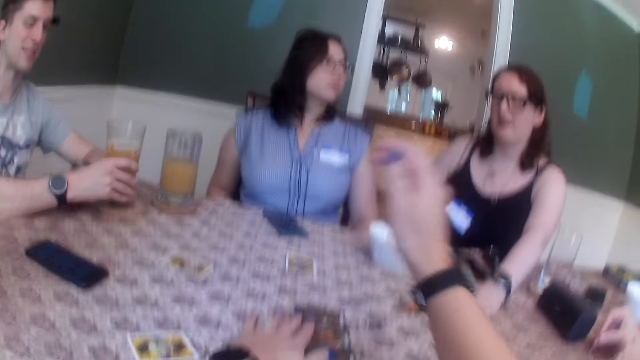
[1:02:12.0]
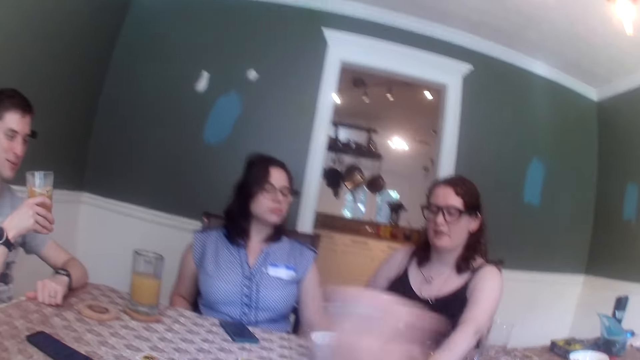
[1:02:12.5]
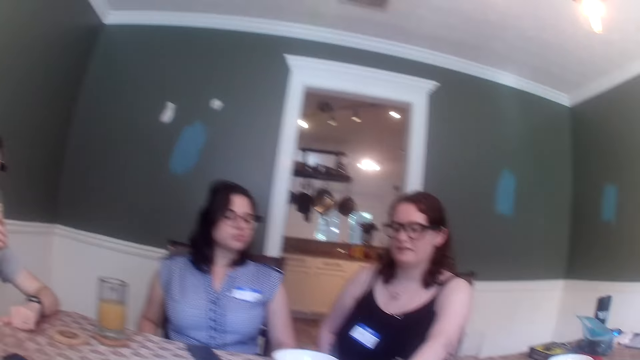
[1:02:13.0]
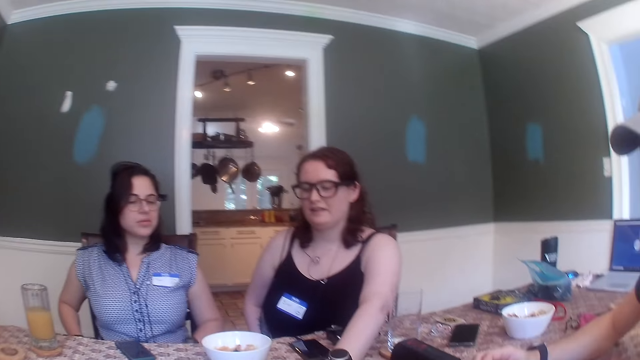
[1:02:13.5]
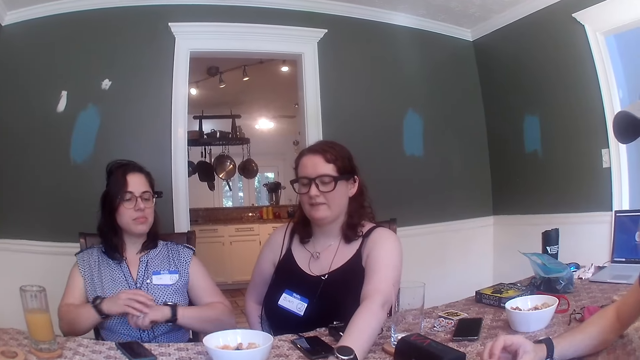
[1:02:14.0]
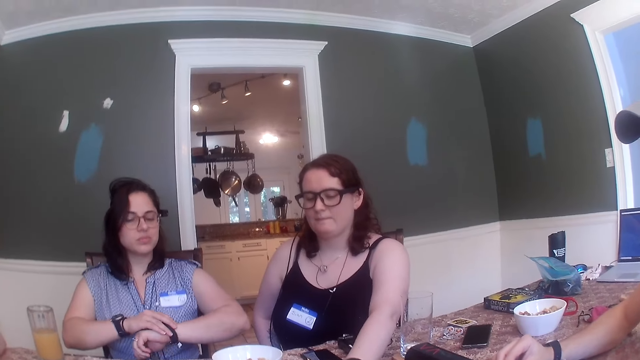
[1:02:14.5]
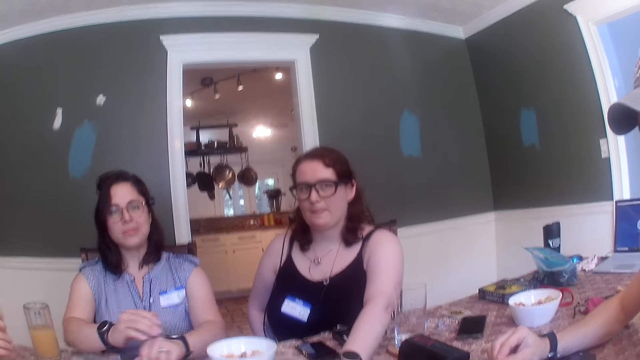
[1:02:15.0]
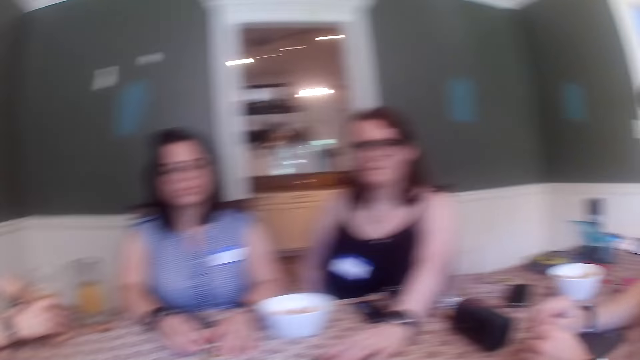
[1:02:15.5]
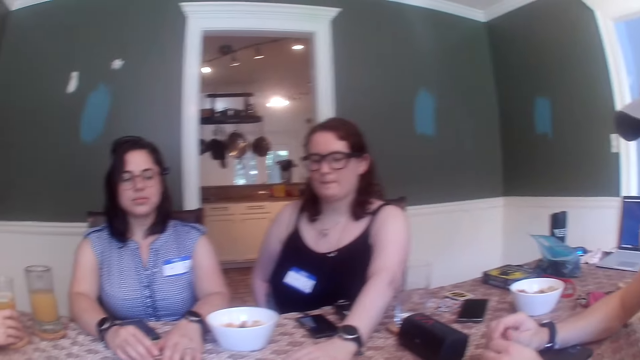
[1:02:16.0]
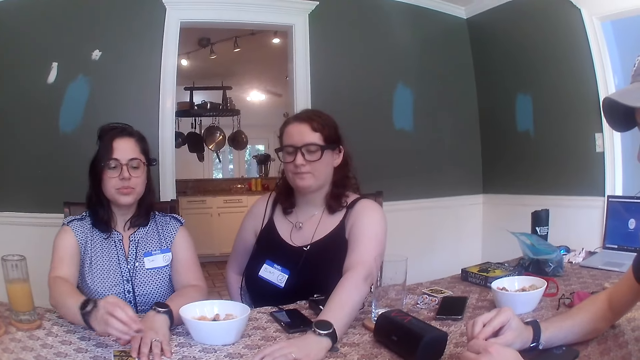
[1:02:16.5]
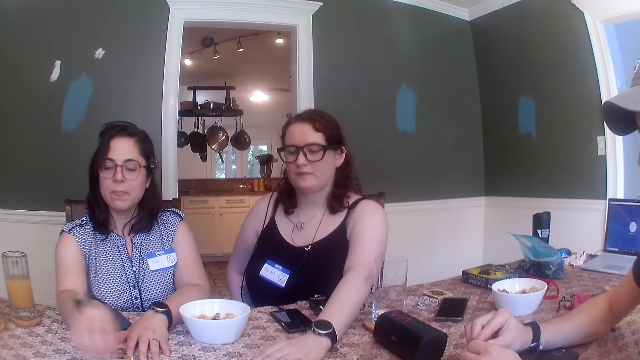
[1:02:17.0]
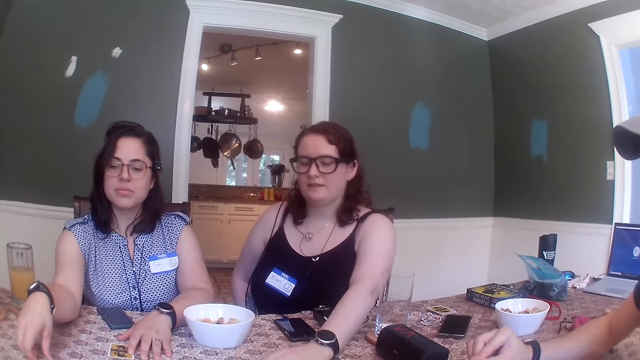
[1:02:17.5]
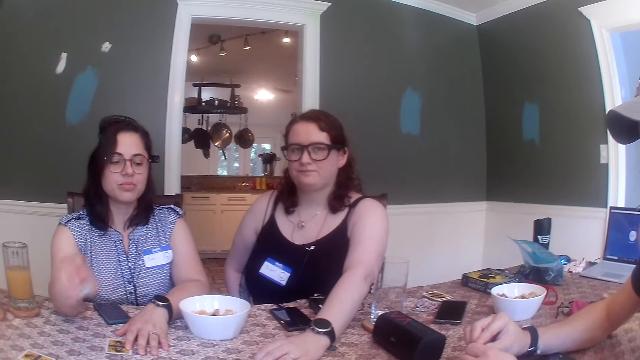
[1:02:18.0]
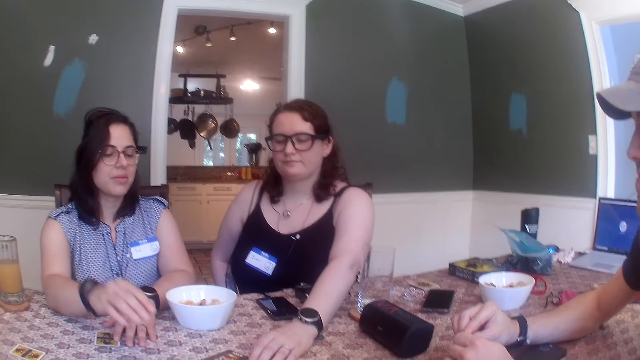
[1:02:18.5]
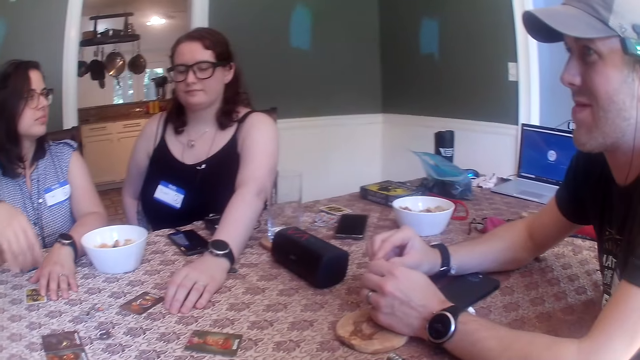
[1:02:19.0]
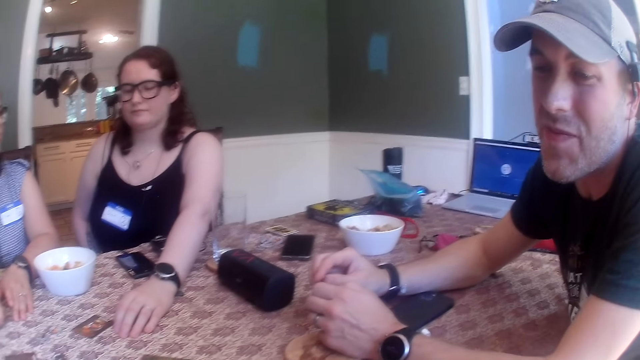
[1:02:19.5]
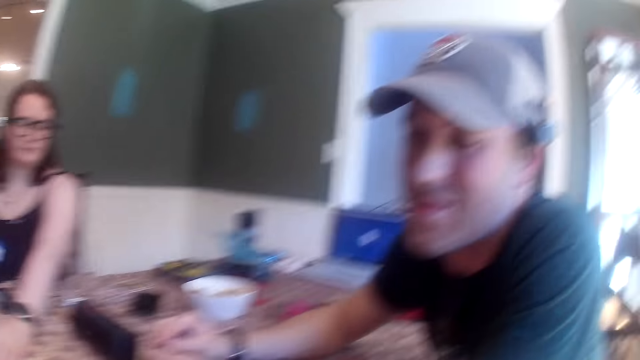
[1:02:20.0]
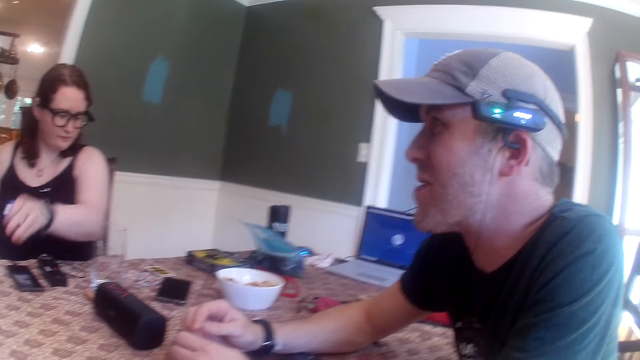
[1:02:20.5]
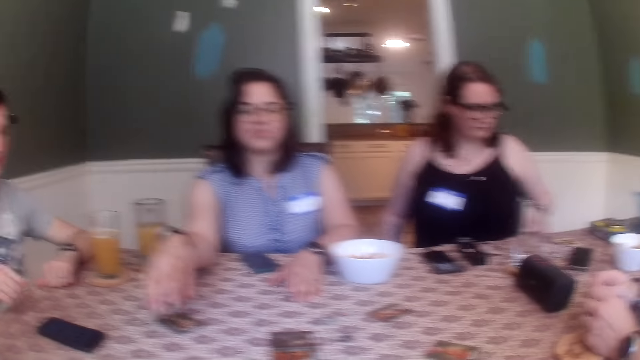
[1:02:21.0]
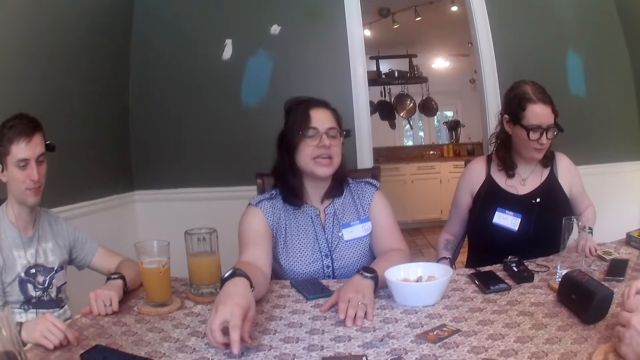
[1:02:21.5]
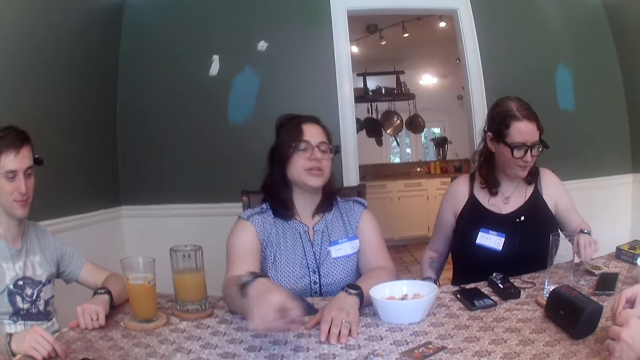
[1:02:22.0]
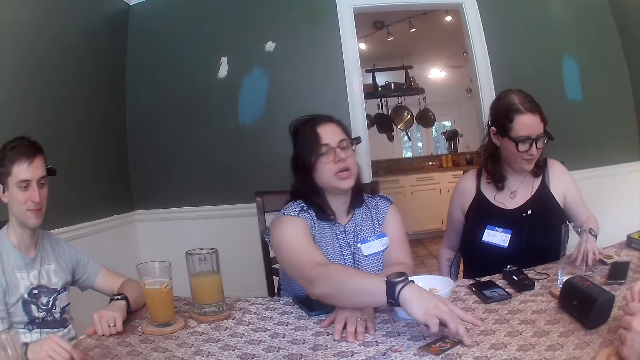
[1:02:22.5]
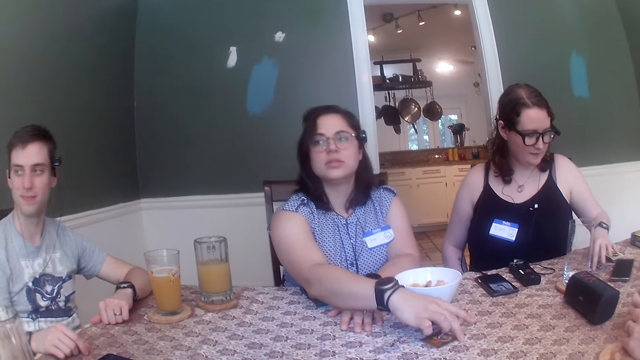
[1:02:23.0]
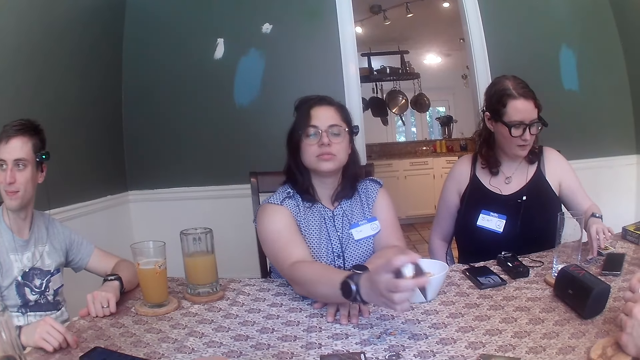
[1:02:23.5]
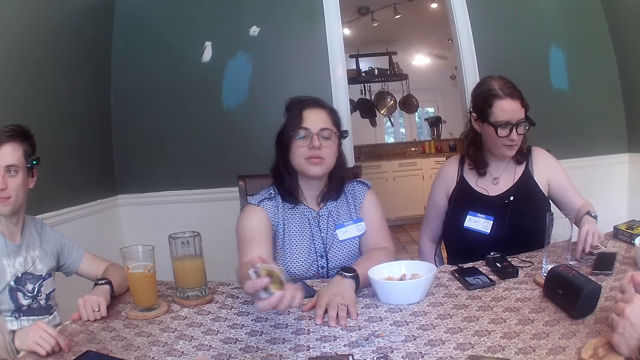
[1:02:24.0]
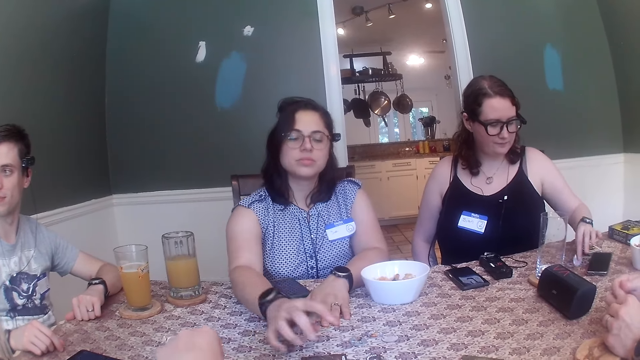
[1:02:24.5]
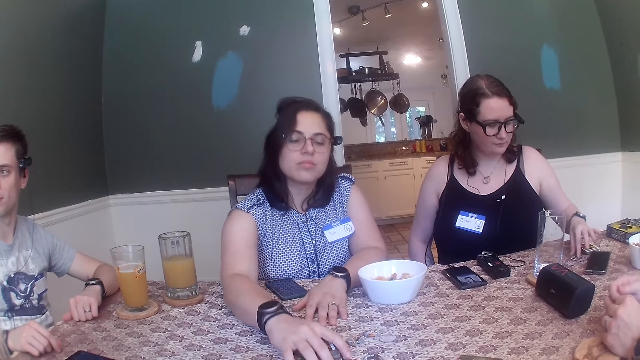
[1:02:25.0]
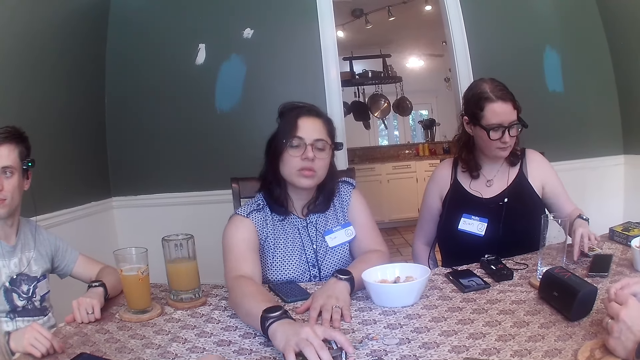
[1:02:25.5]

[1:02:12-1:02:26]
A man takes the cup of juice from the table with his right hand. The man drinks juice from the cup of juice with his right hand. A woman touches a wristwatch on her left hand with her right hand. The woman drops a chip on the table with her right hand. The woman picks up a card on the table with her right hand. Another woman picks up a card from the table with her right hand.

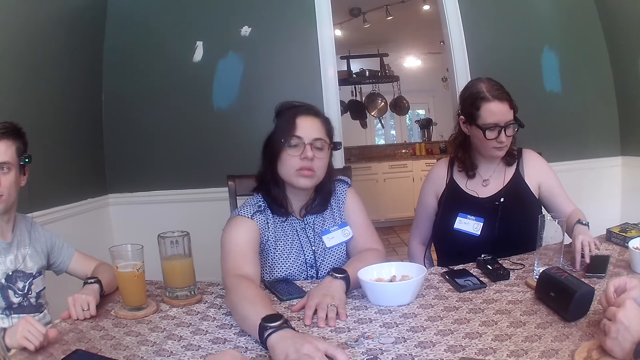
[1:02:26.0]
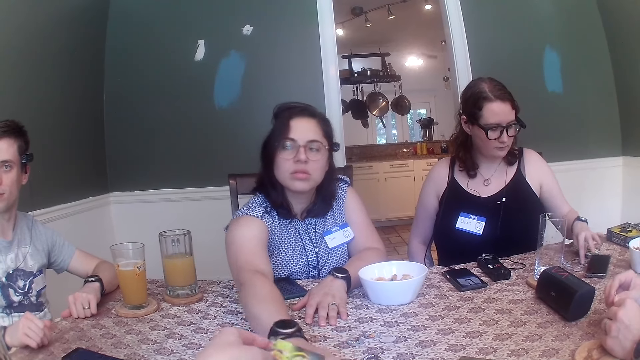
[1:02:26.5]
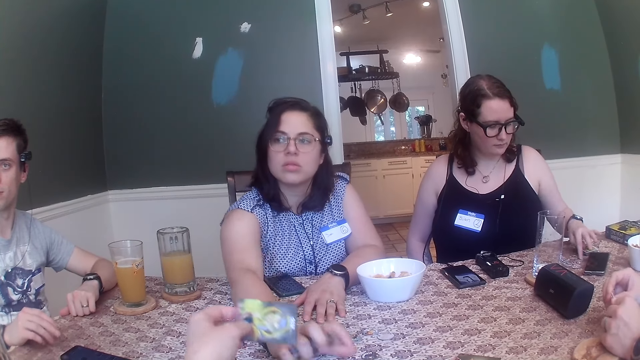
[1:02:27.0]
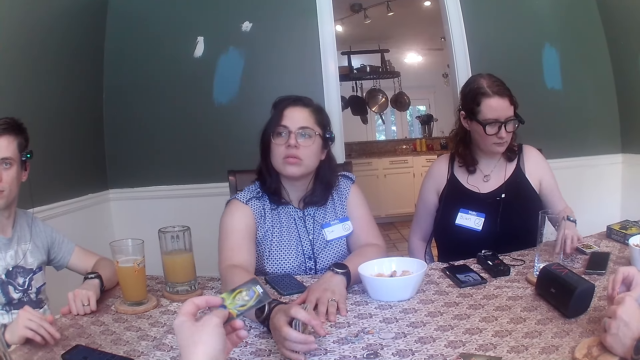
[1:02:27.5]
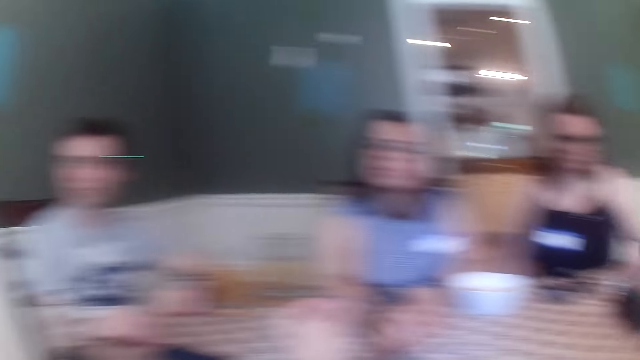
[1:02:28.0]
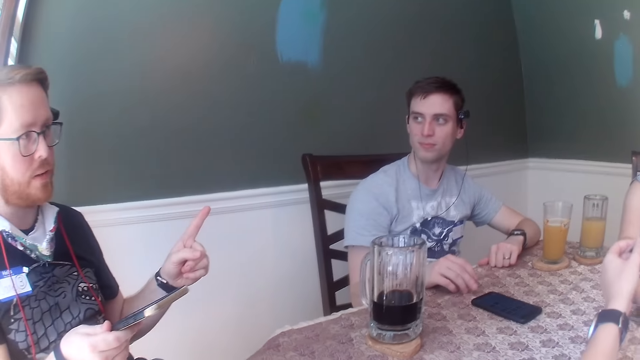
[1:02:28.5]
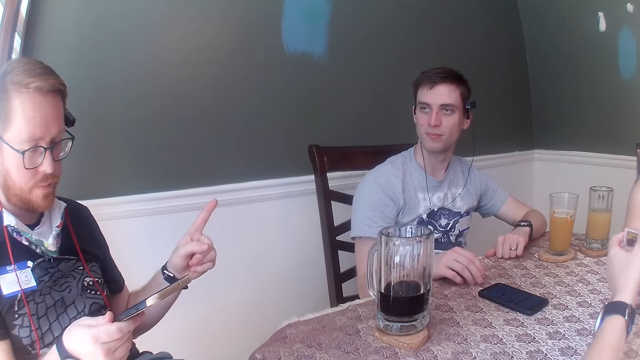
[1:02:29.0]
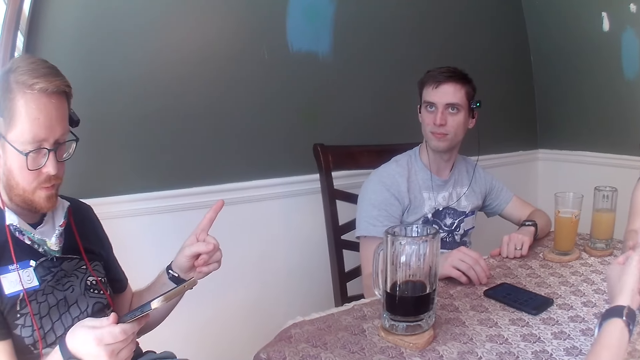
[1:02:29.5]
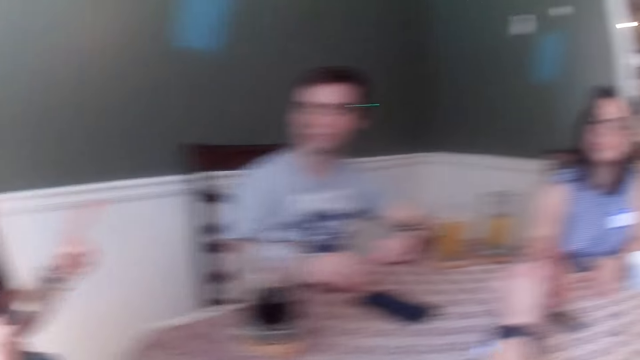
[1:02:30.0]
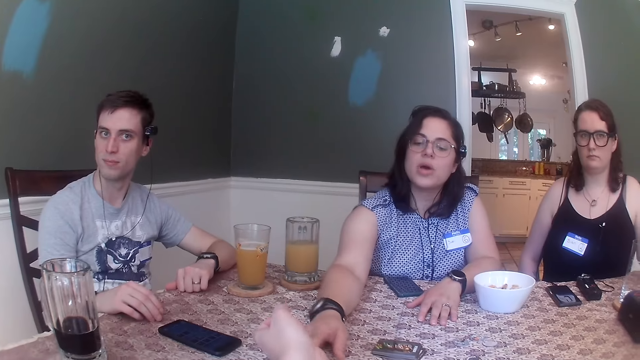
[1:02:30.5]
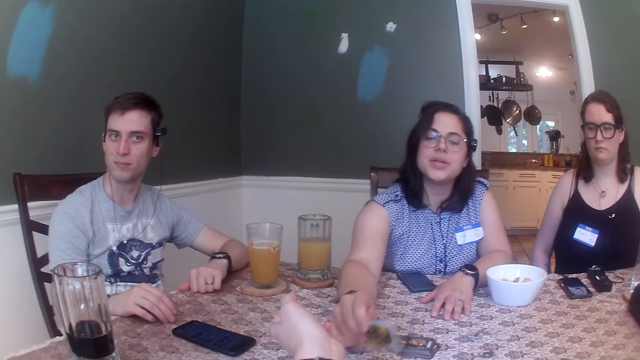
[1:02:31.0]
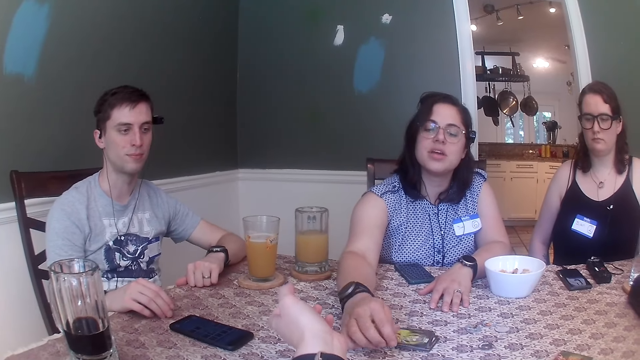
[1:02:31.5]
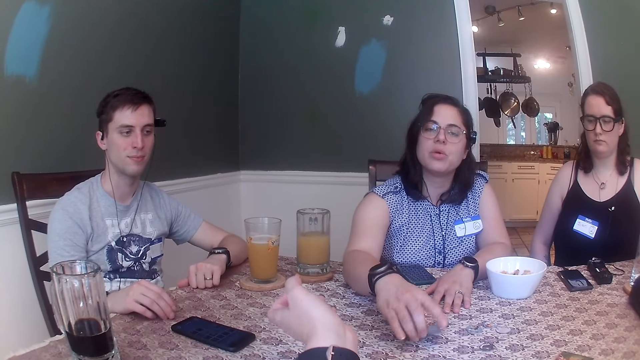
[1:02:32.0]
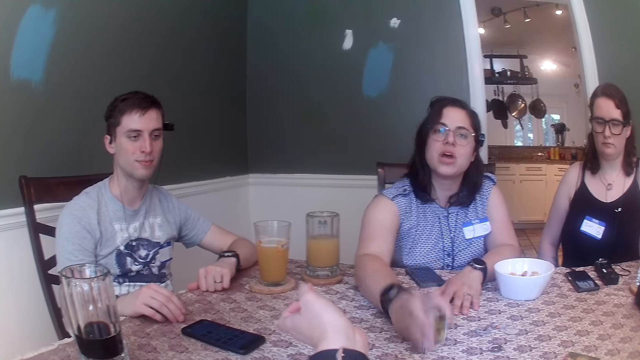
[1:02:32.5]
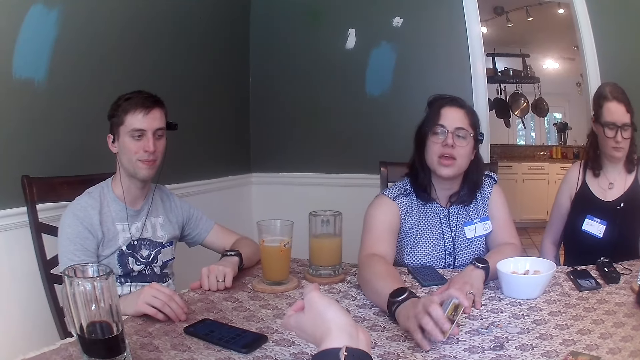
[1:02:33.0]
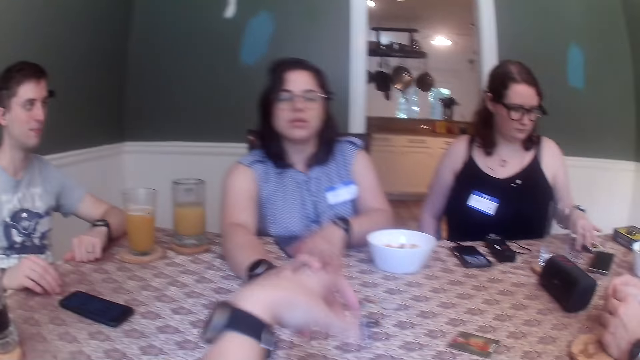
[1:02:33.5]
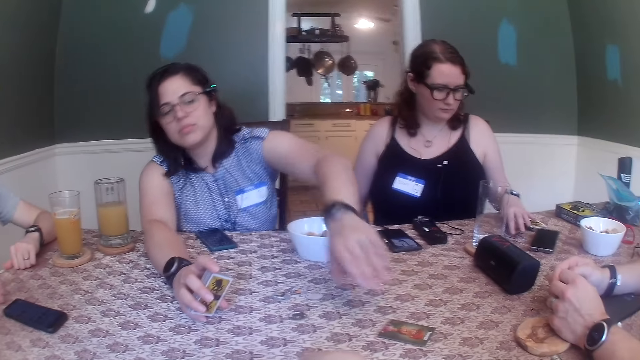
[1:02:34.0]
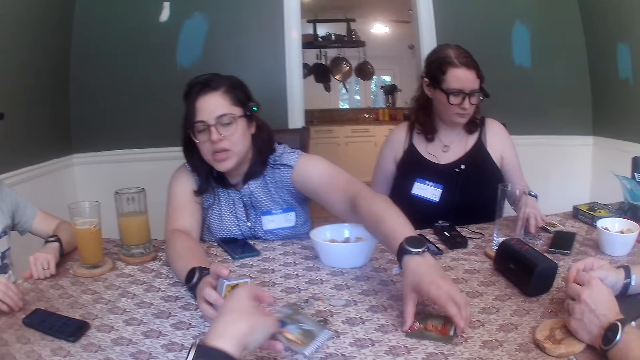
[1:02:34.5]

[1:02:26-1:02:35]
The camera wearer picks up a card. A woman picks up a card from the table with her left hand.
